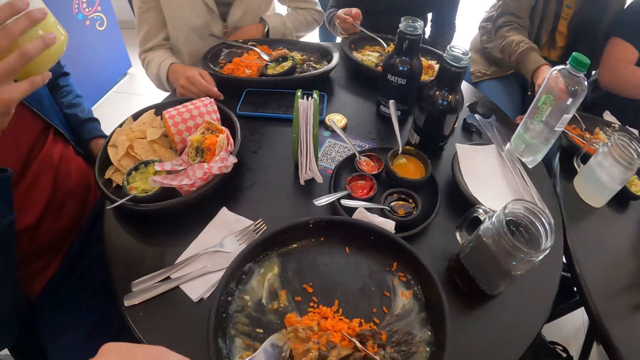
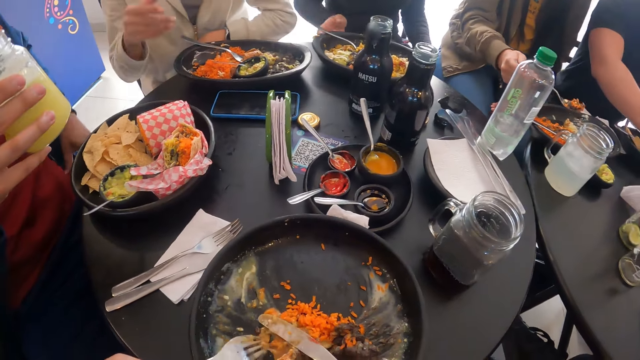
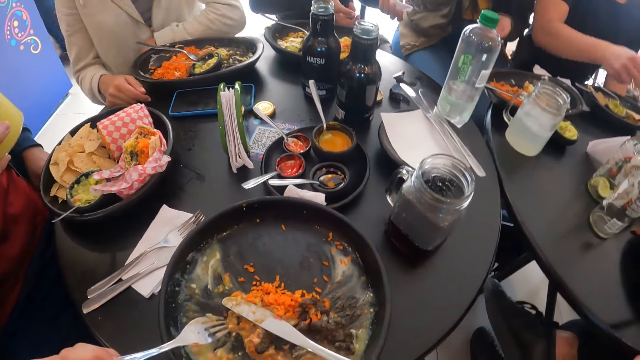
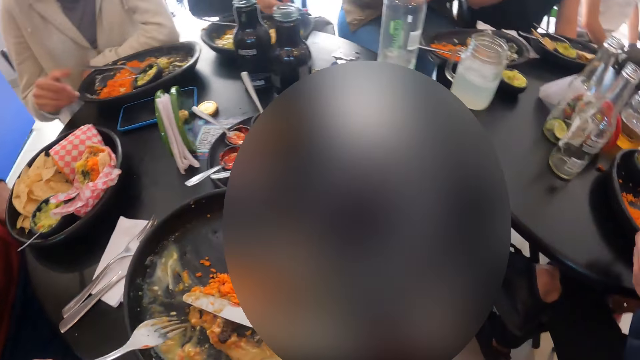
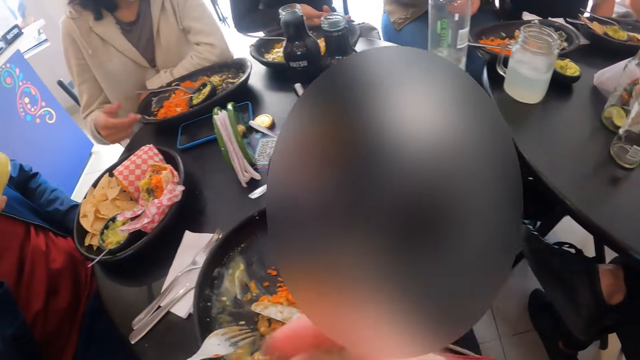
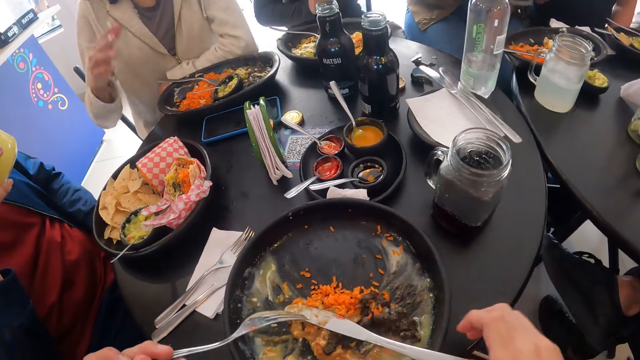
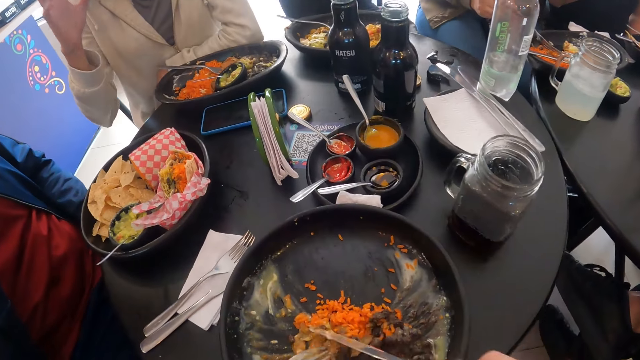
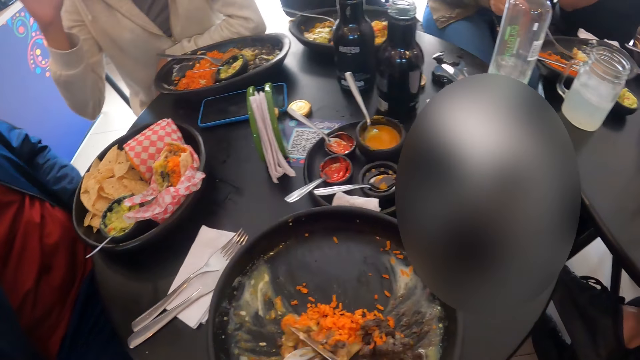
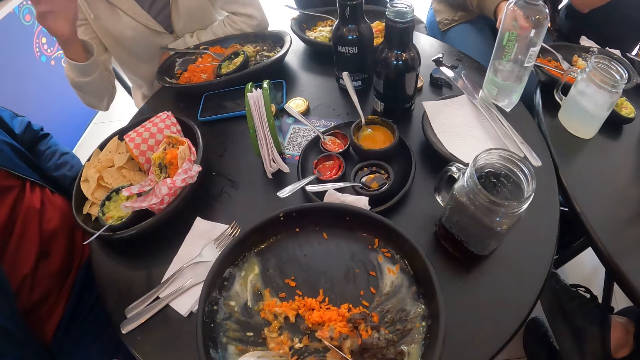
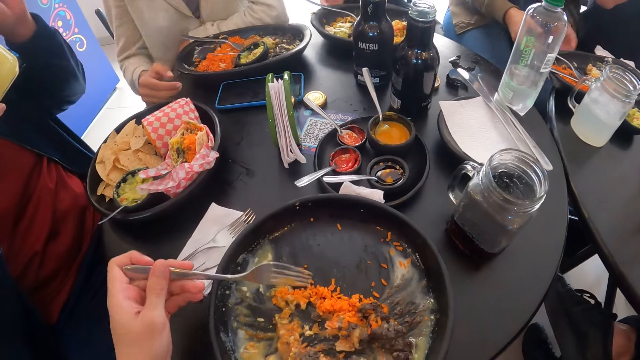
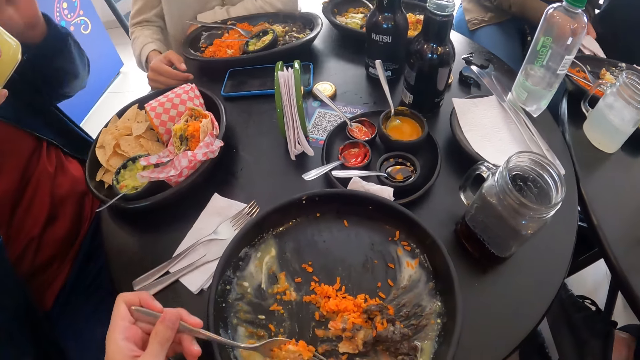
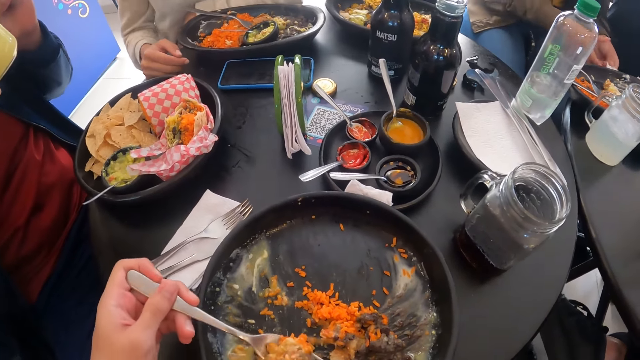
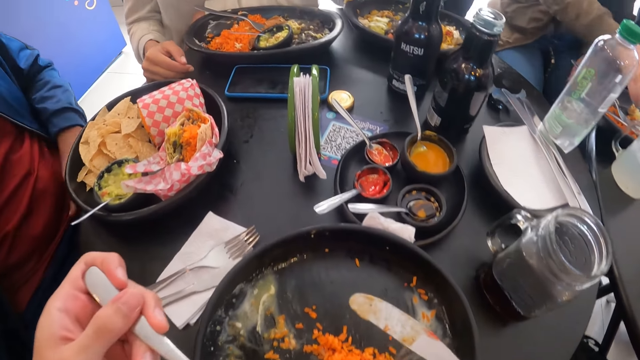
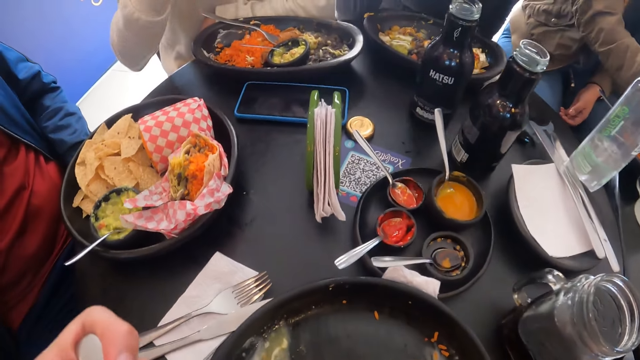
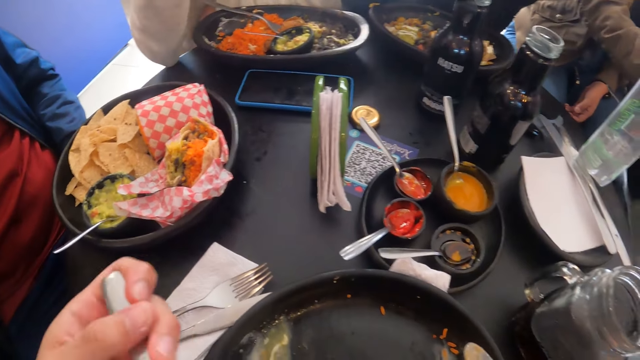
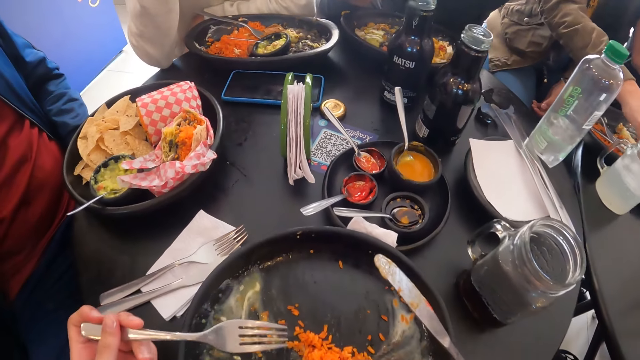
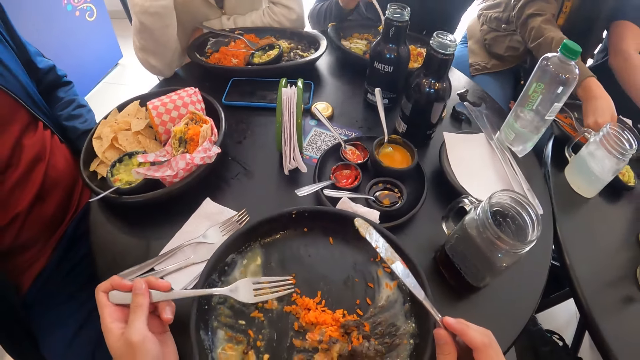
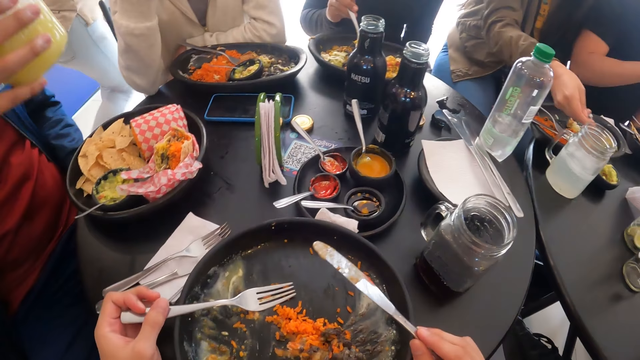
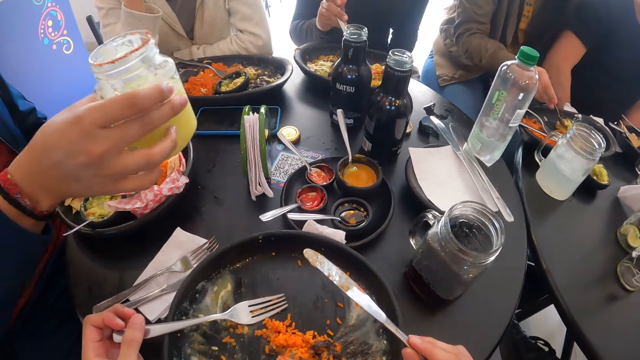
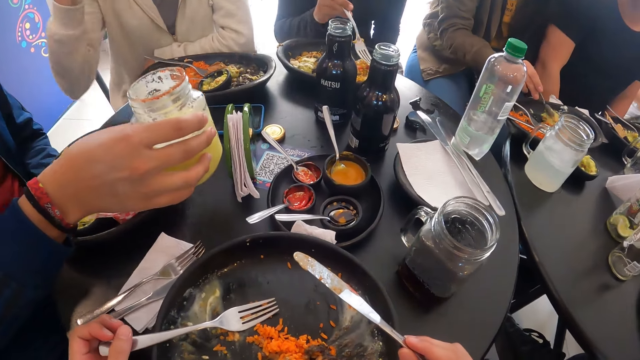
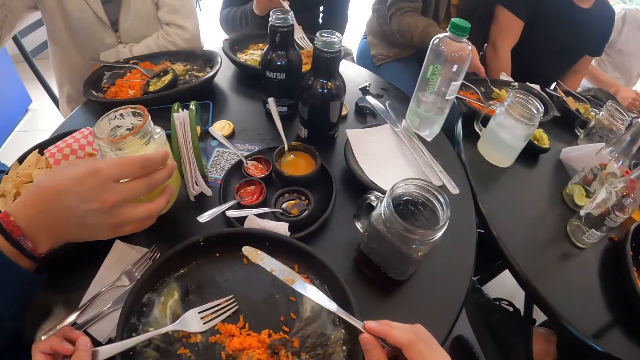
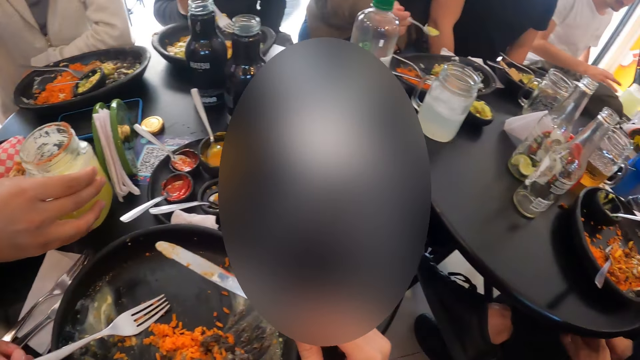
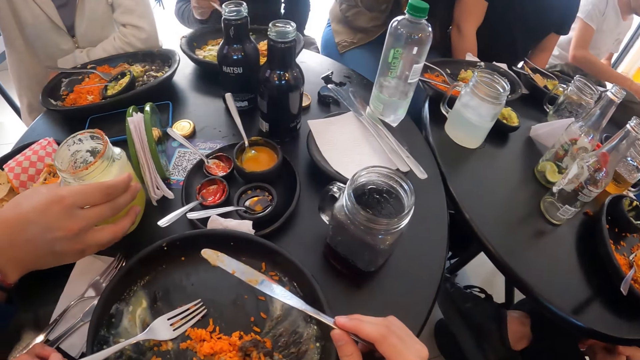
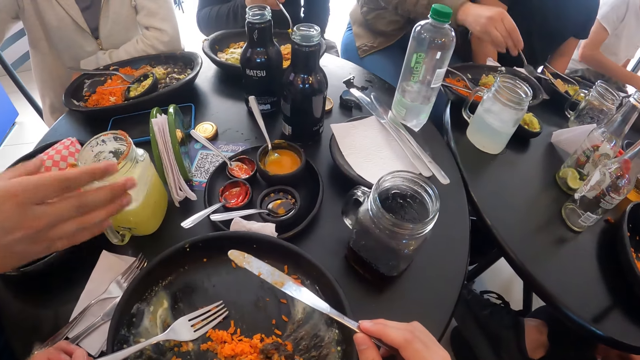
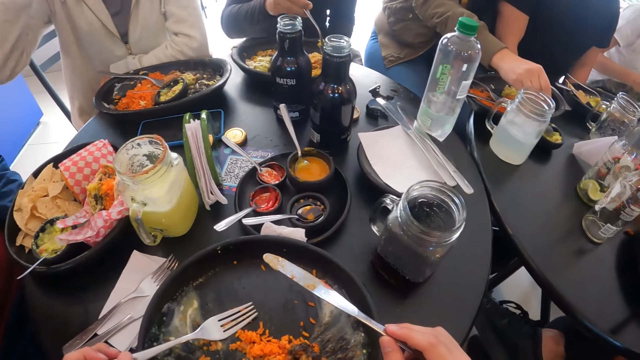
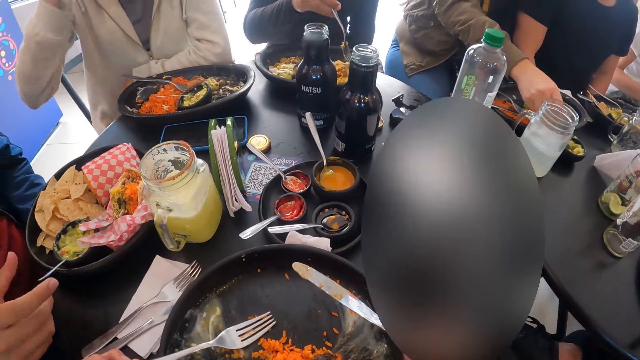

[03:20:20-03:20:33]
The camera wearer scoops food and drops the knife in her right hand on the plate on the table. A man picks up the cup on the table with his right hand. The camera wearer picks up the knife on the plate on the table with her right hand. A woman drops the fork on the plate on the table. The camera wearer takes rice from the plate on the table with the fork in her left hand. The woman holds the serviette, picks up a serviette on the table with her left hand, and cleans her hands with the serviette. Another man sips juice. The woman drops the serviette on the table. The camera wearer eats the rice with the fork in her left hand. The woman takes some cream from the bowl on the table with the spoon in her right hand and pours the cream in the spoon into the plate on the table. Another woman adjusts the camera. The other man drops the cup in his right hand on the table. The first woman eats food and drops the spoon into the bowl on the table.

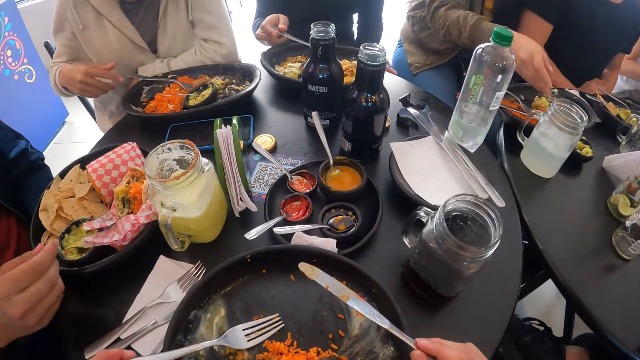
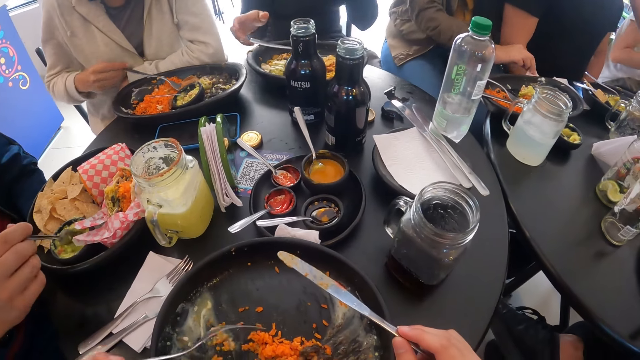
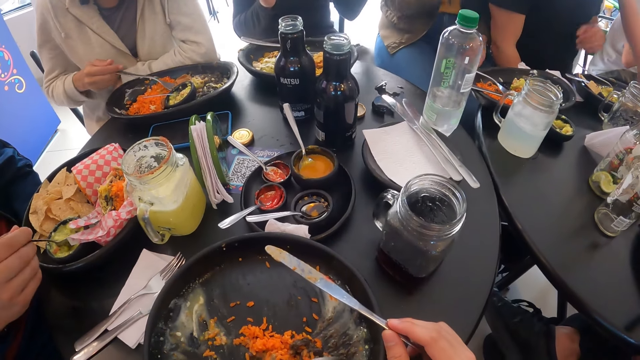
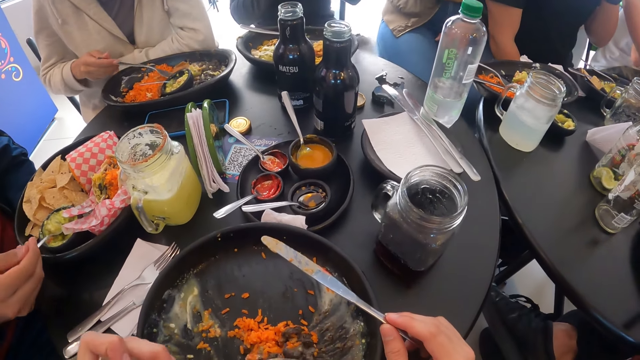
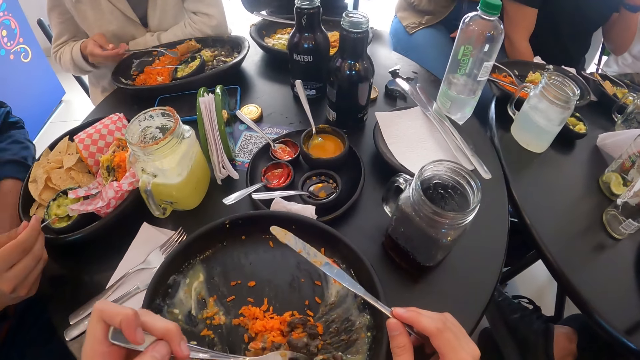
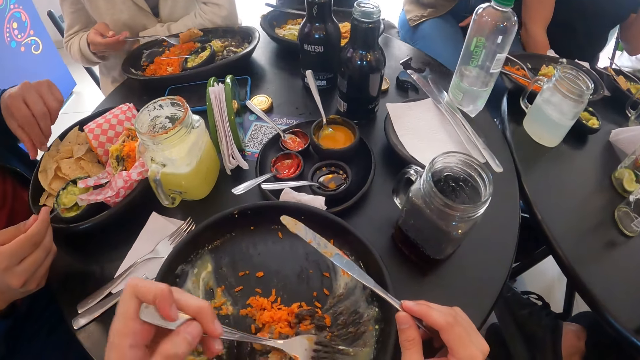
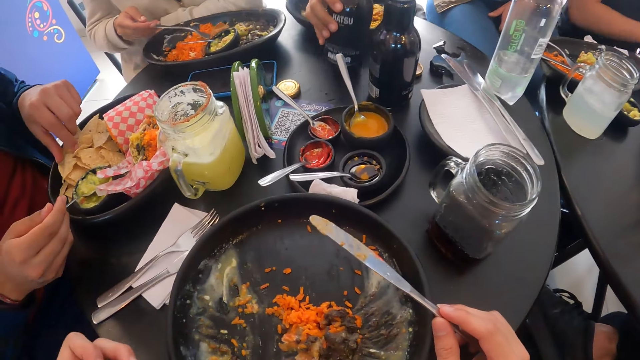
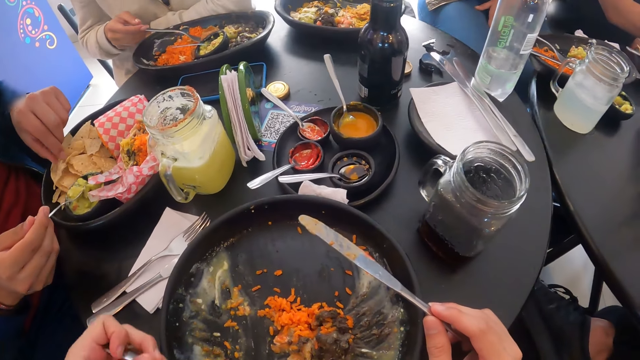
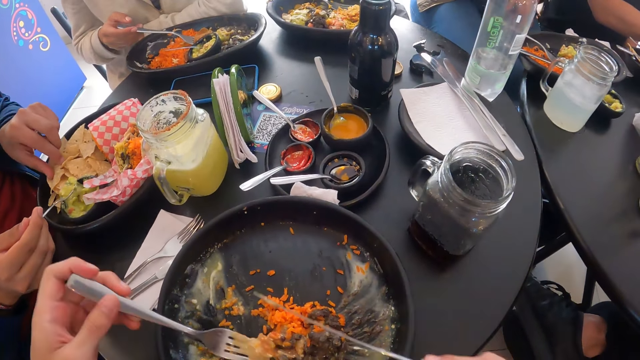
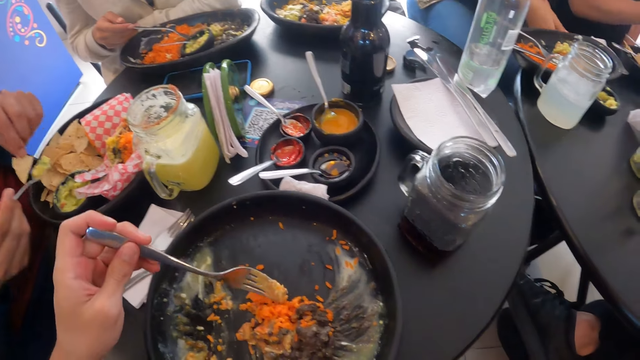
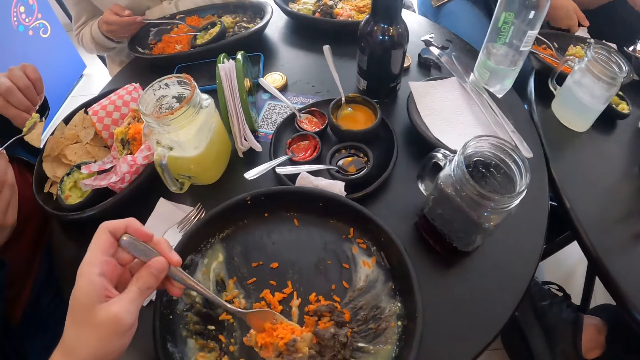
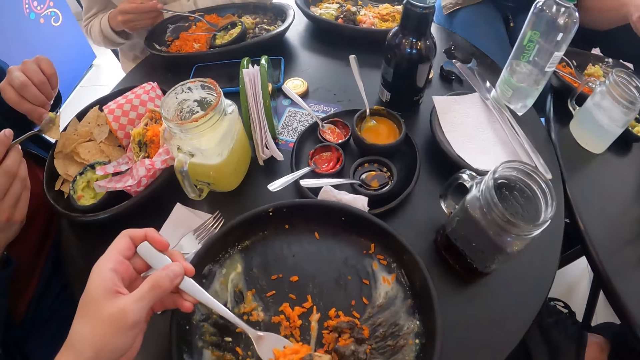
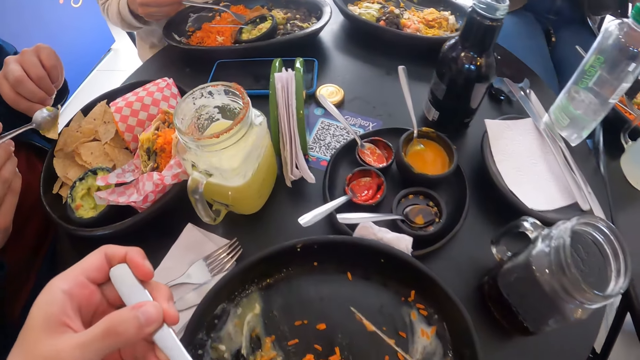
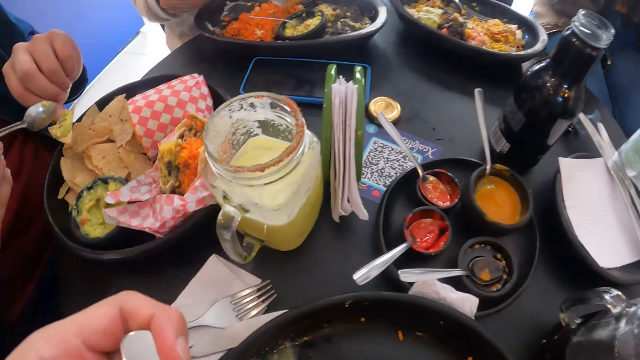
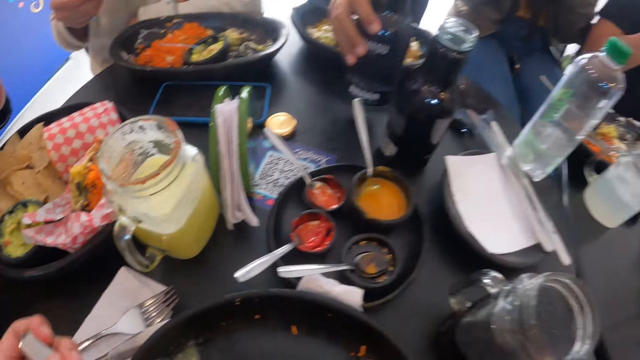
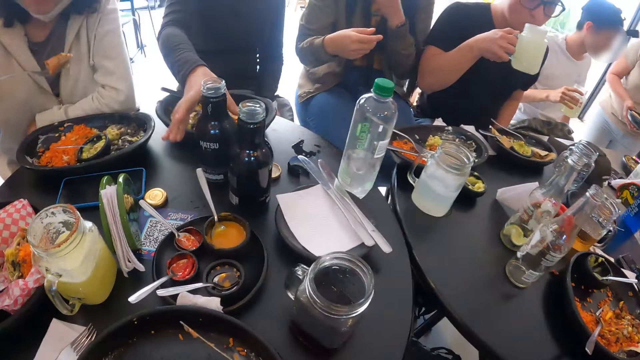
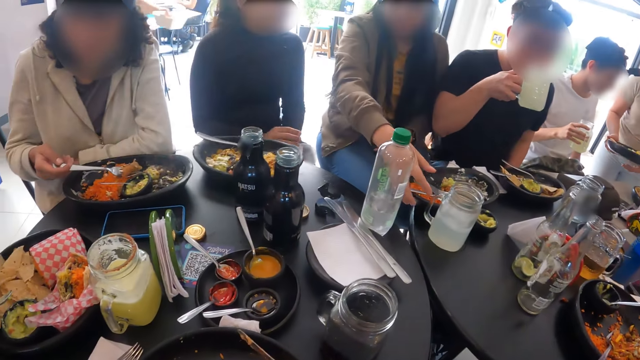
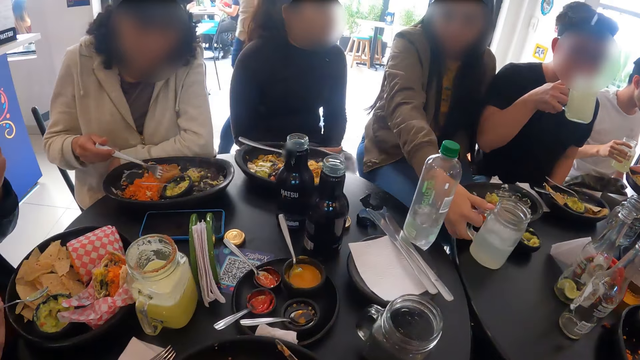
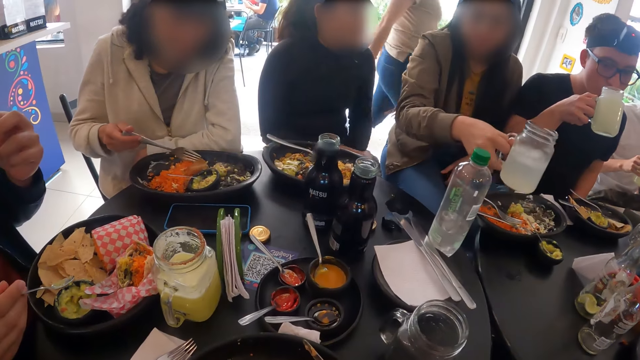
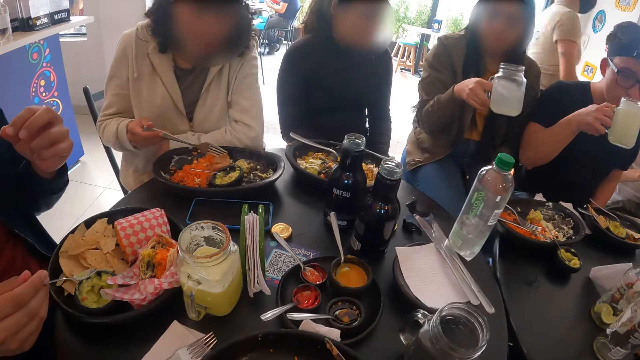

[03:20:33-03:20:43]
A person scoops food. A man takes some cream from the bowl on the plate on the table with a spoon in his right hand. Another person puts the spoon in the bowl. A woman picks up the fork on the plate on the table with her right hand. Another person scoops food. The camera wearer gathers the rice in the plate on the table with the fork in her left hand. Another person scoops food. Another man picks up the meat in the plate on the table with the knife in his right hand. Another woman picks up the bottle of juice on the table with her right hand. The man picks up a tortilla in the plate on the table with his left hand. A person takes a bite with the hand. The camera wearer takes rice from the plate on the table with the fork in her left hand. The first man pours the cream from the spoon in his right hand into the tortilla. The camera wearer eats the rice with the fork in her left hand. Another woman drops the bottle on the table. Another man drinks juice from the cup in his right hand. The first woman drops the meat on the fork in her right hand in the plate on the table. The woman who dropped the bottle picks up the cup of juice on the table with her right hand.
